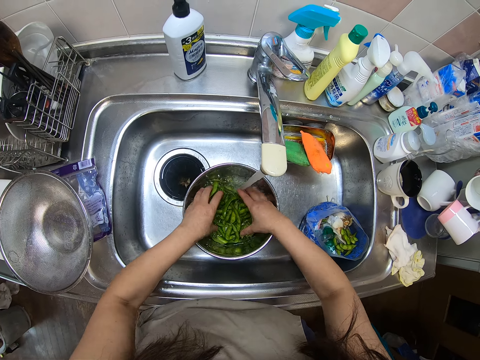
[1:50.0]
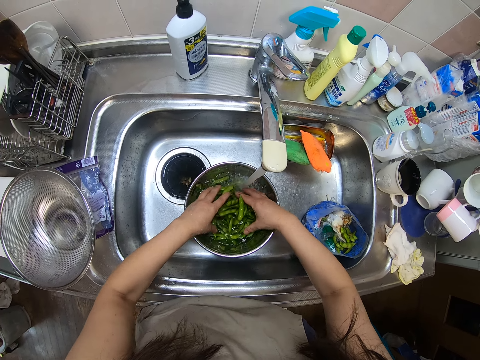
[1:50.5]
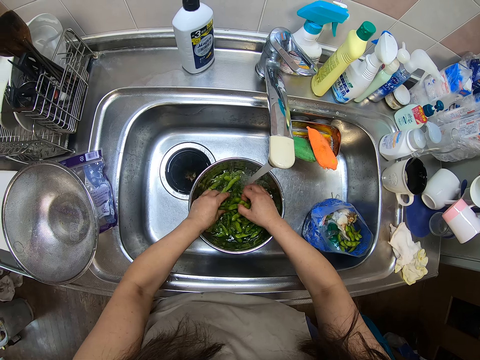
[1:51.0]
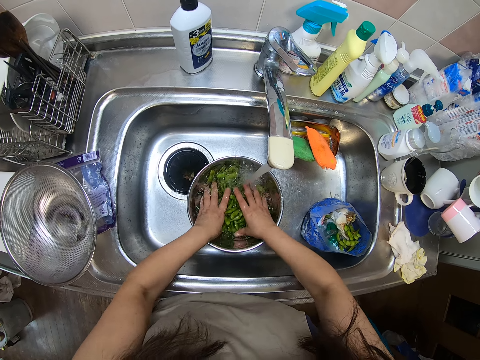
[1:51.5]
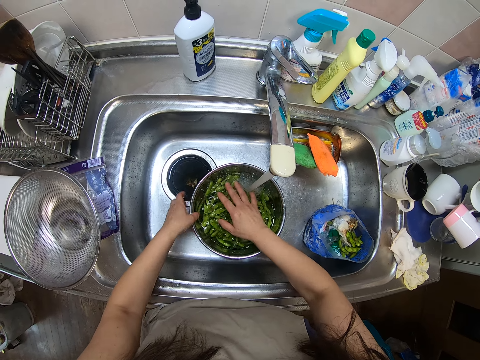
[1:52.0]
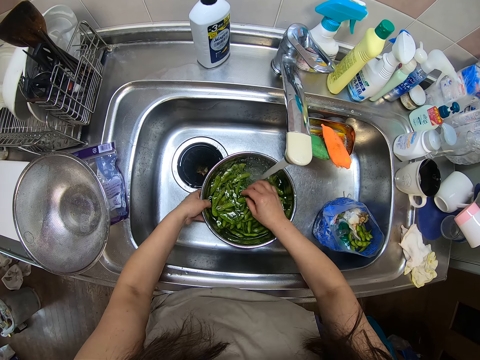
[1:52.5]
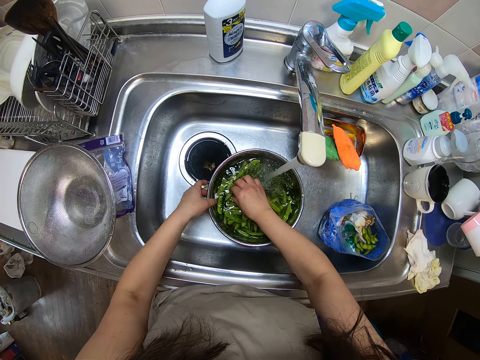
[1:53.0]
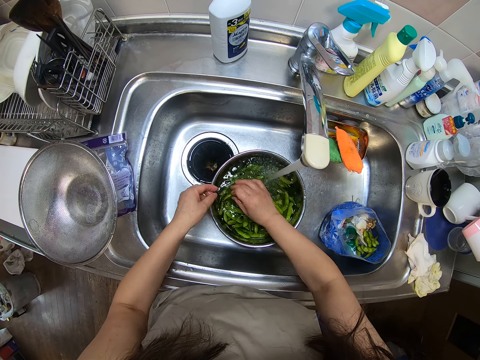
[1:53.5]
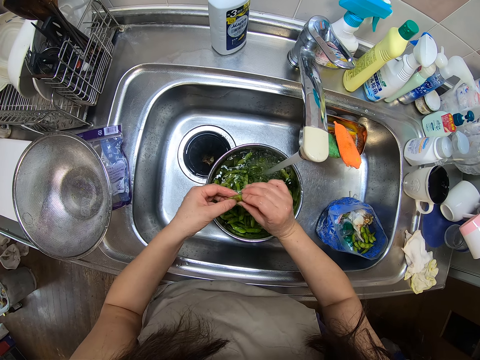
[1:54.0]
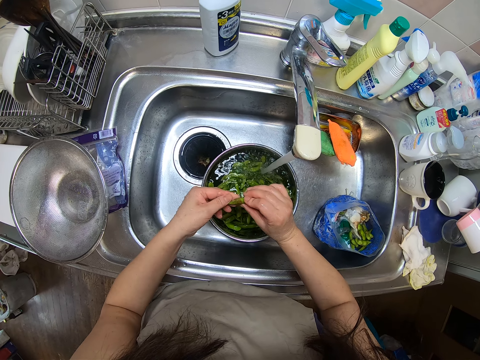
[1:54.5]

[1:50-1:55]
The camera wearer rinses peapods. They pick a green pea from the bowl.

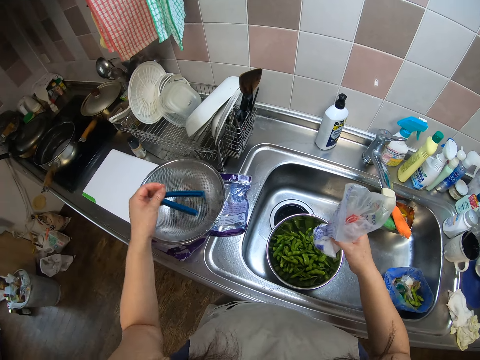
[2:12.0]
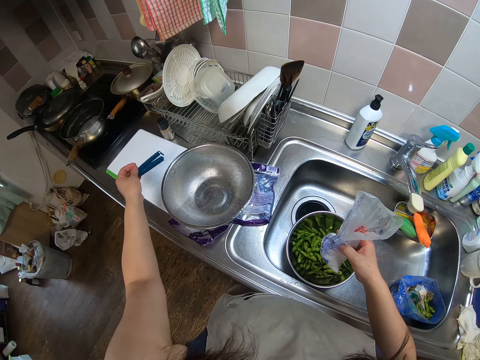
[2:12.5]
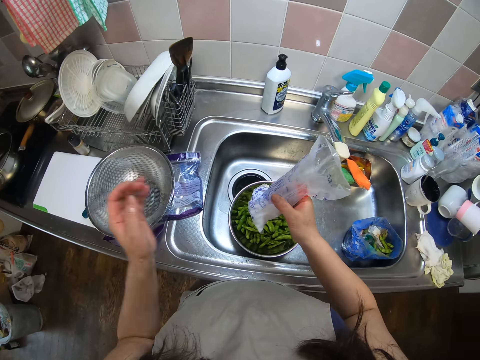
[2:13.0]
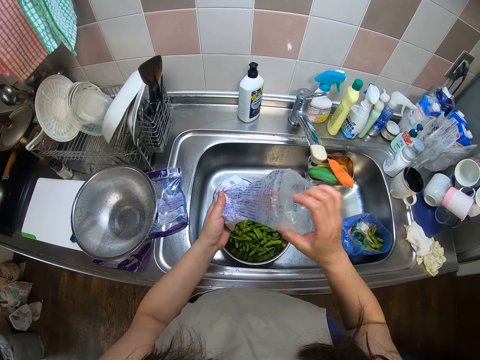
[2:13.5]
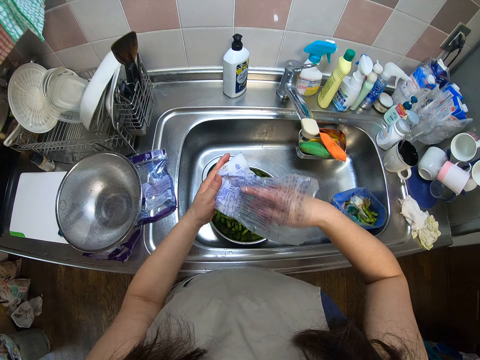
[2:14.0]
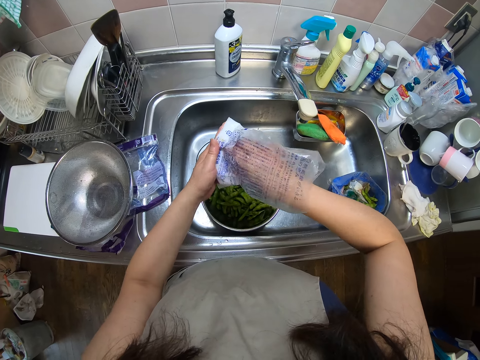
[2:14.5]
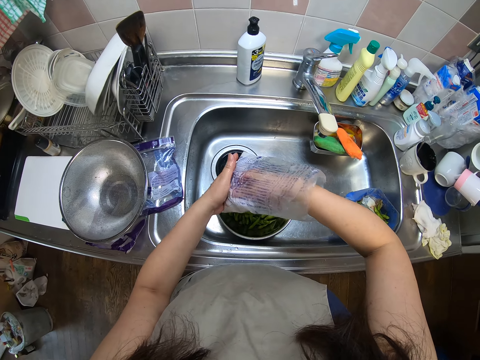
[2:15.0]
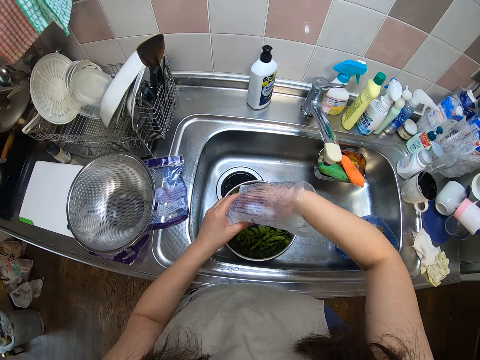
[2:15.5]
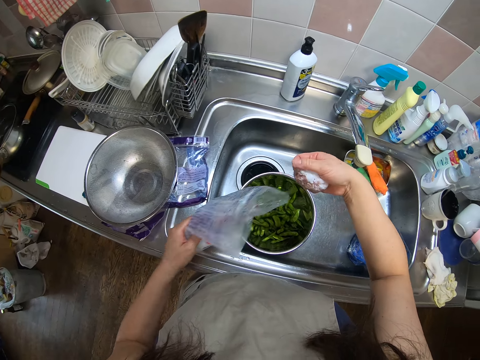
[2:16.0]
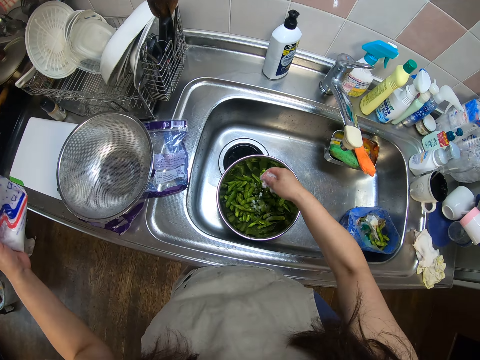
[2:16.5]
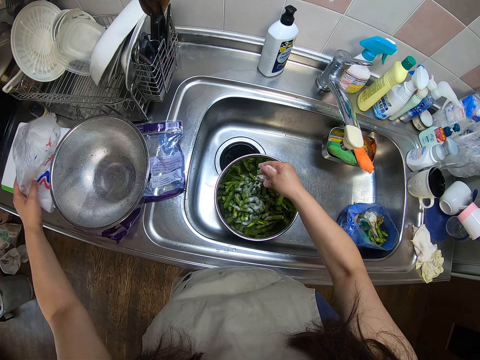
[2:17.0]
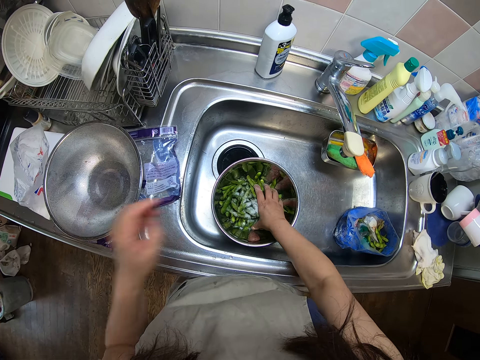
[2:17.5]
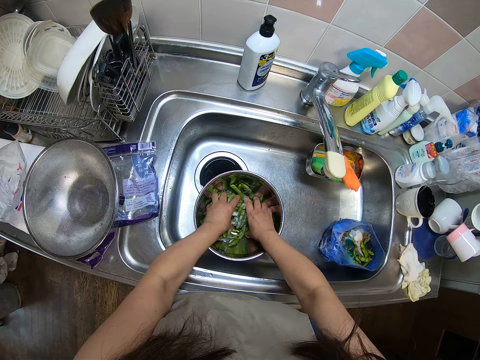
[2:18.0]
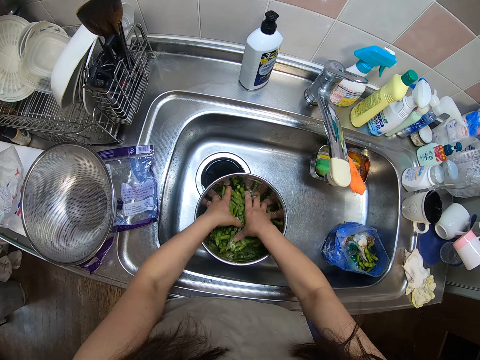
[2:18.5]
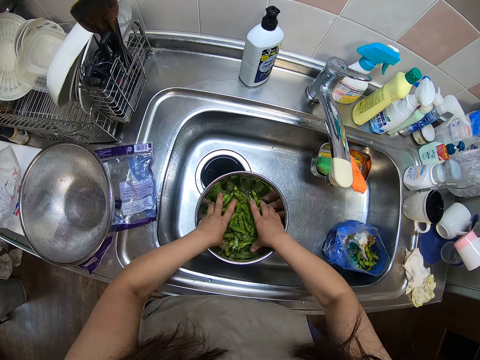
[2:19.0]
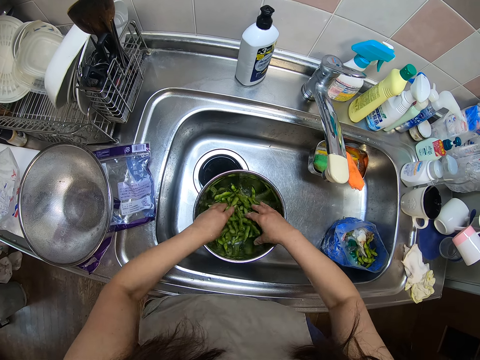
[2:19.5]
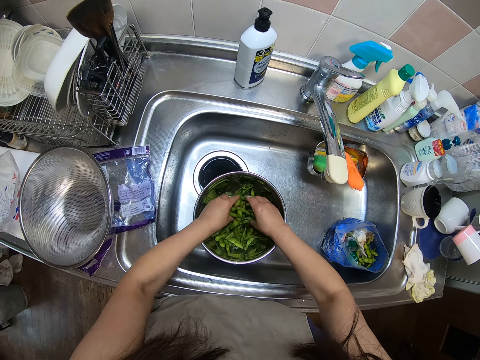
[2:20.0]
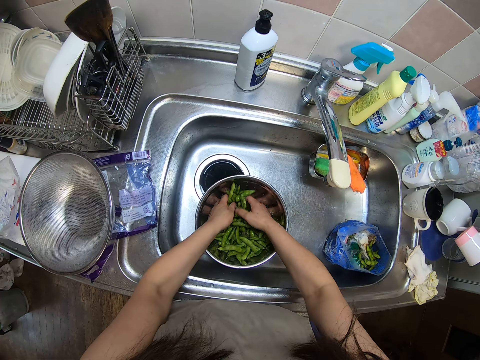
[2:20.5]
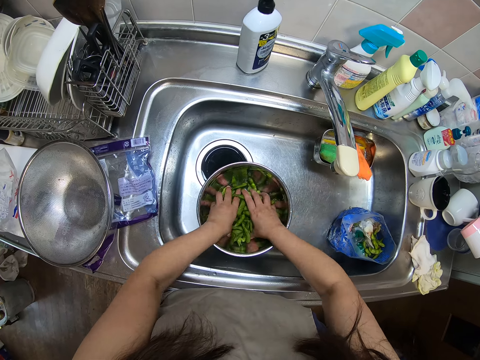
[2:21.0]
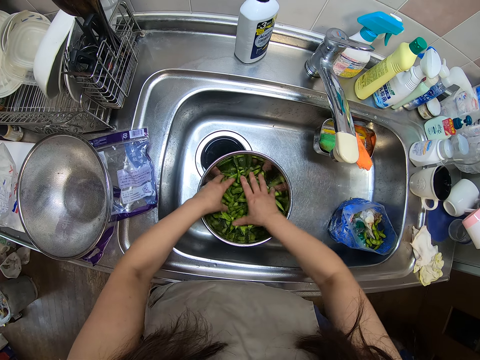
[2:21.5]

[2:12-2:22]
The camera wearer drops the clip on the table. She takes salt or powder from the sachet with her hand, pours the salt on the green peas in the bowl, and drops the sachet of salt on the table. She mixes the green peas together.

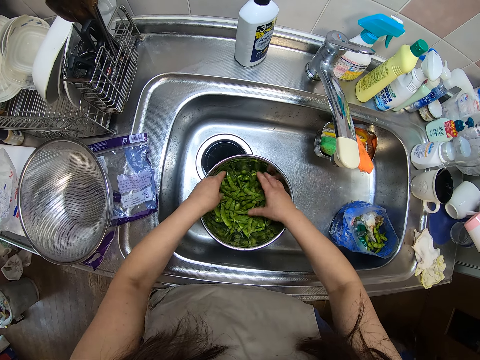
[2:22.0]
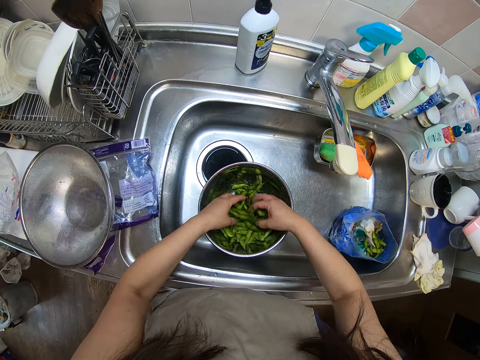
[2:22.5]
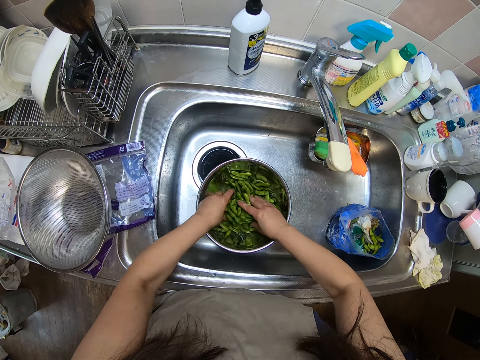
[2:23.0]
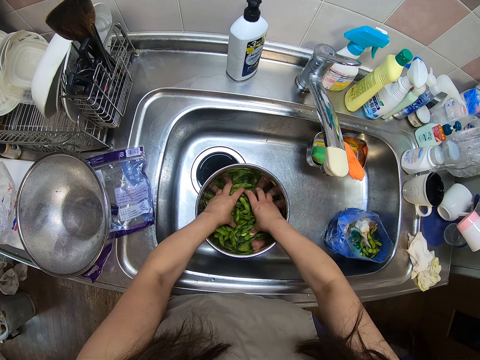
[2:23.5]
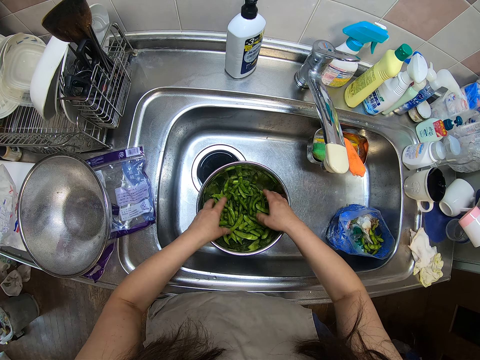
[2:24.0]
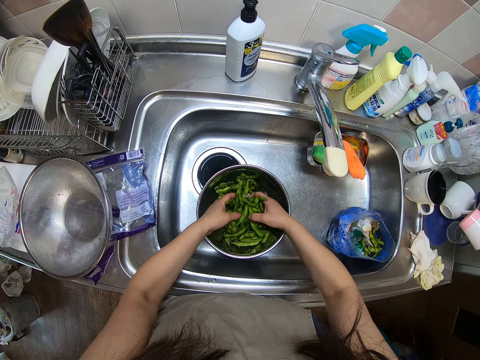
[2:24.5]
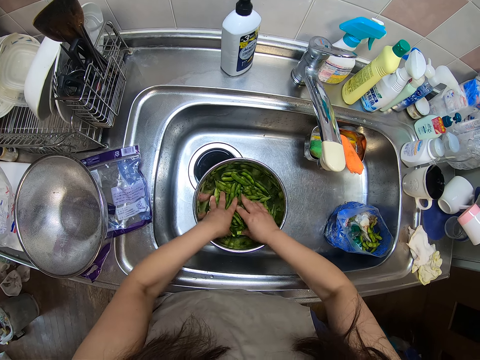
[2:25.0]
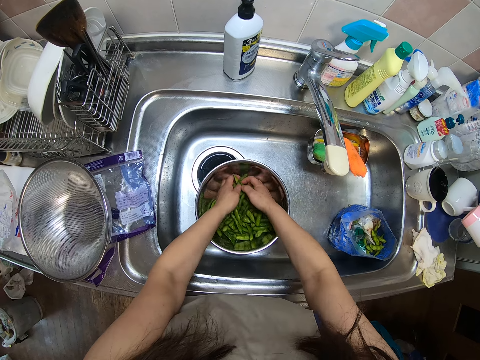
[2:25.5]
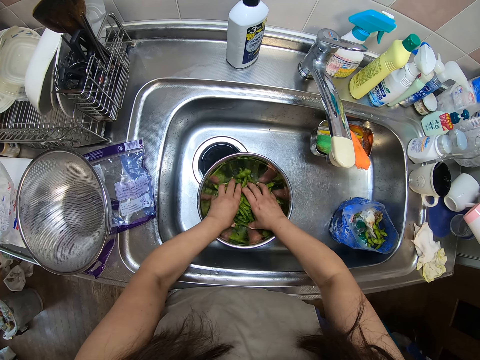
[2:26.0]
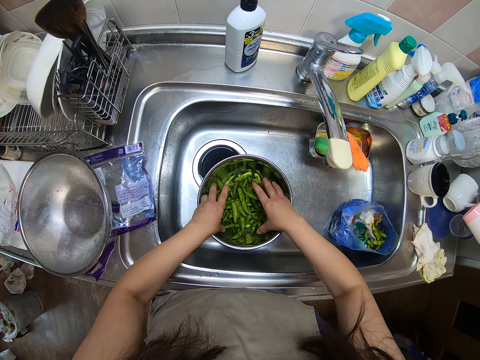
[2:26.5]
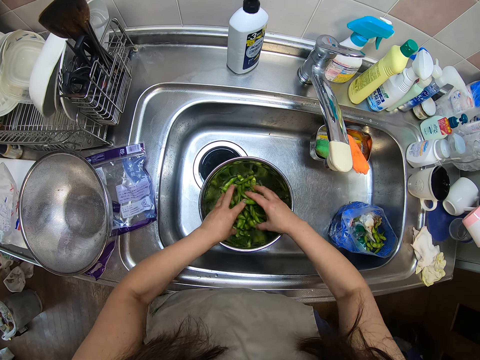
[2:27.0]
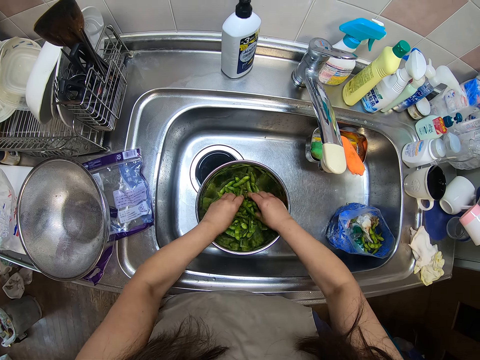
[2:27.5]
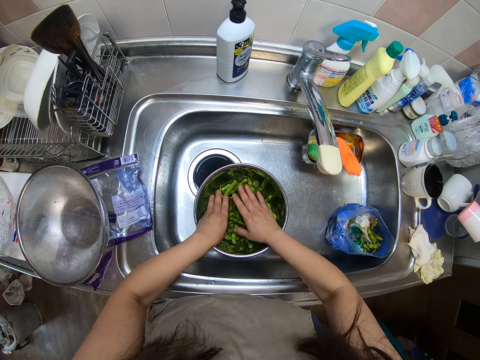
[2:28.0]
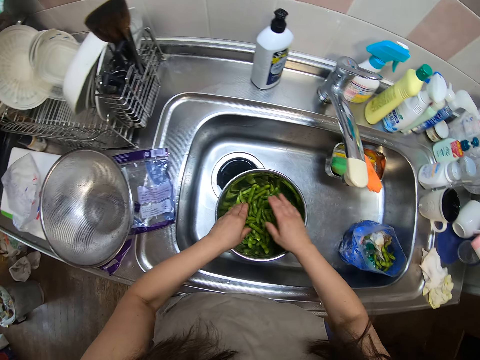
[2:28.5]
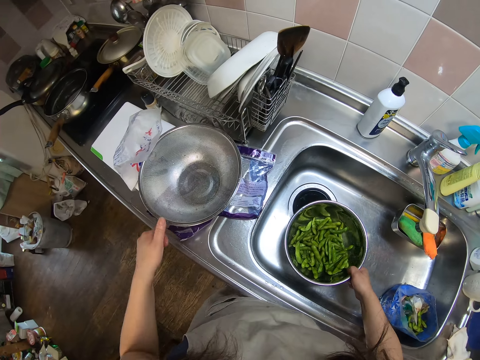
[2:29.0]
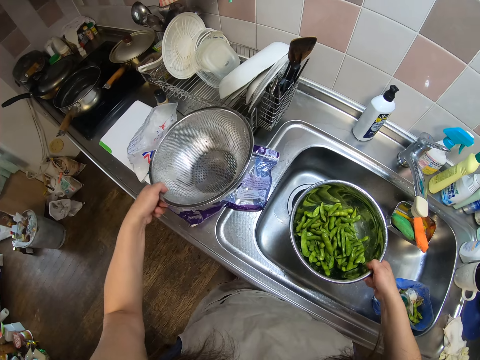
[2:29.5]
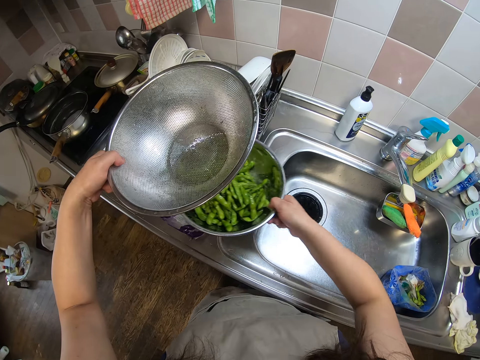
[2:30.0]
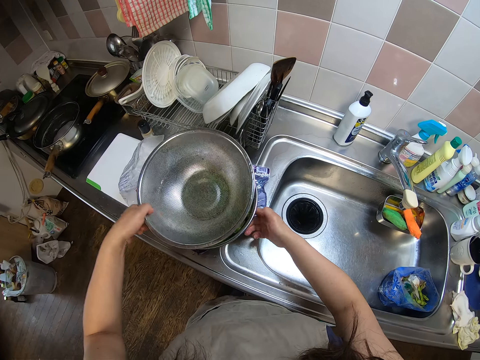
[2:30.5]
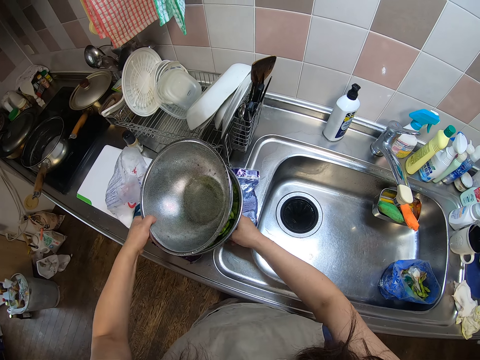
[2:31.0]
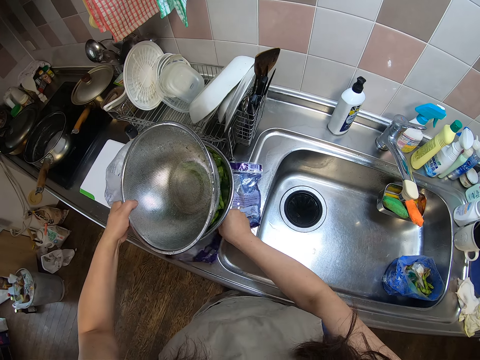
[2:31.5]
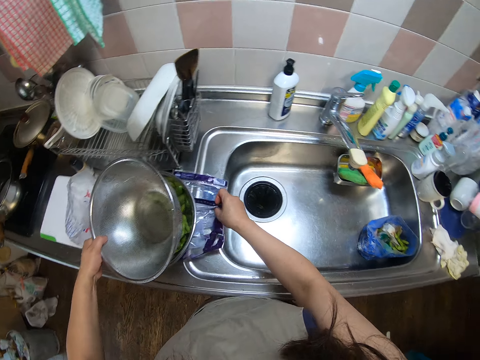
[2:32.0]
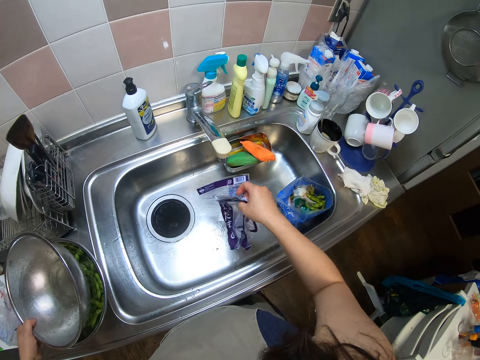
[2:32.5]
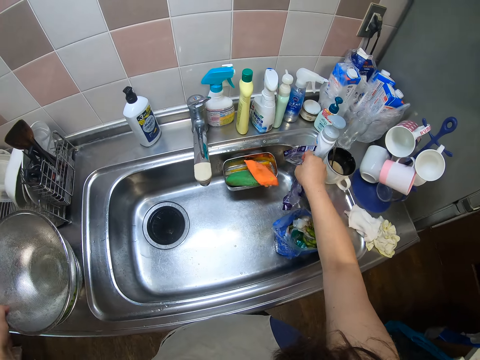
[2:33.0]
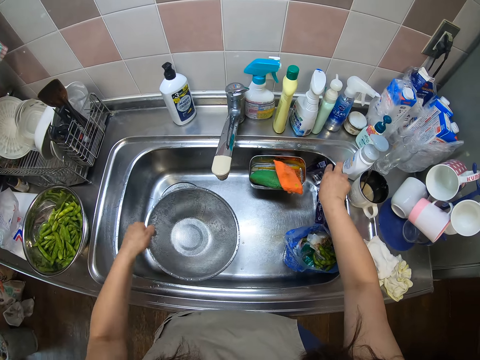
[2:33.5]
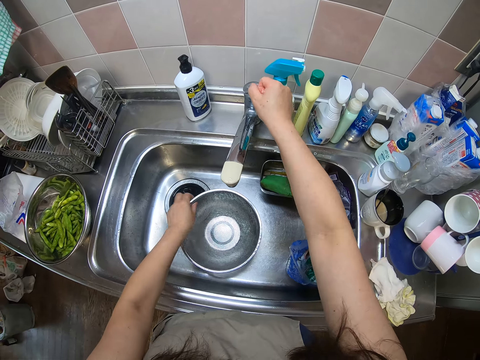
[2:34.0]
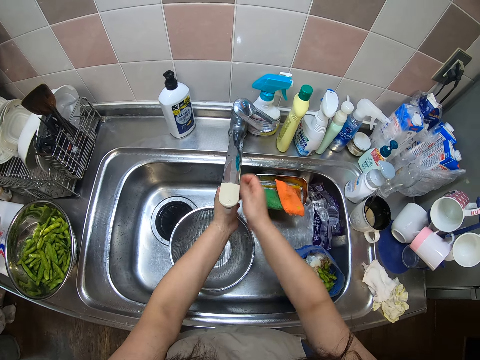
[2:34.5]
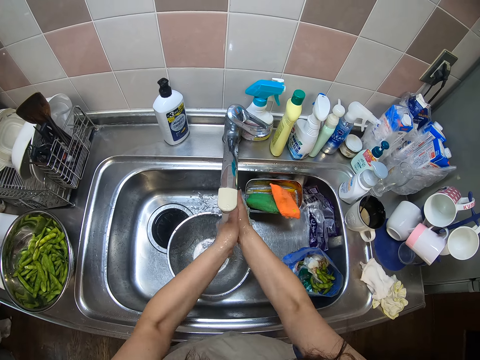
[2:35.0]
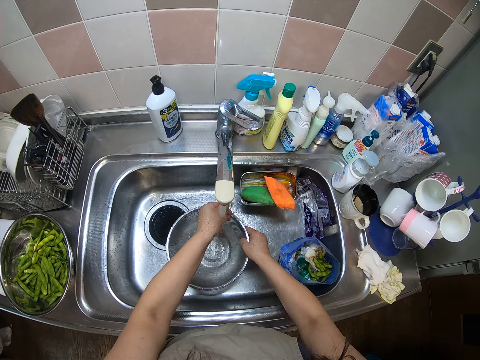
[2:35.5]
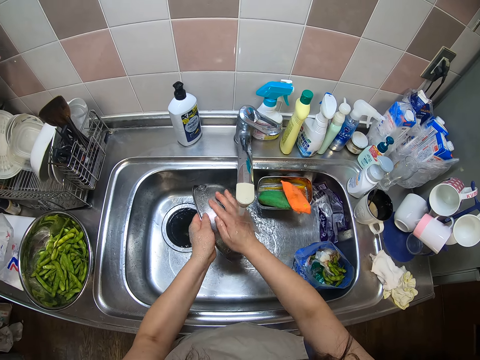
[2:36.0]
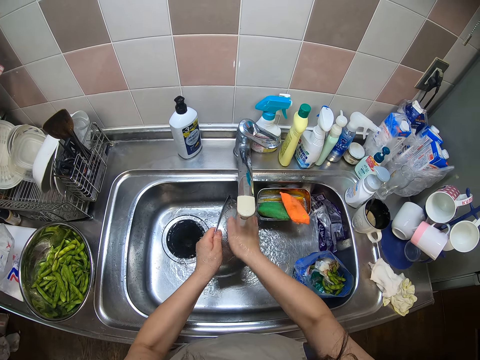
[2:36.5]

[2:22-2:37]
The camera wearer mixes the peas with the powder. She picks up the bowl of green peas in the sink, lifts the sieve bowl or strainer on the table, drops the bowl of green peas on the table, and drops the sieve bowl on the bowl of green peas. She picks up the nylons on the table and drops the nylon in the sink. She drops the sieve bowl in the sink, turns on the water faucet, and rinses her hands. She picks up the strainer, rinses the sieve bowl, and scrubs the strainer with her hand.
